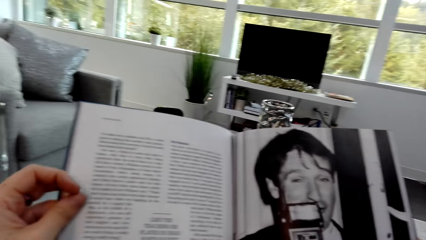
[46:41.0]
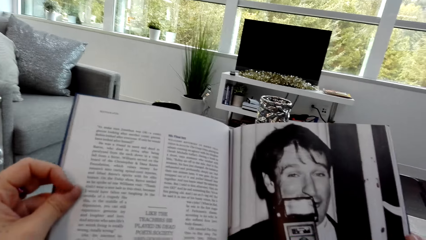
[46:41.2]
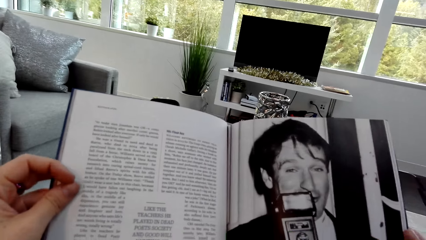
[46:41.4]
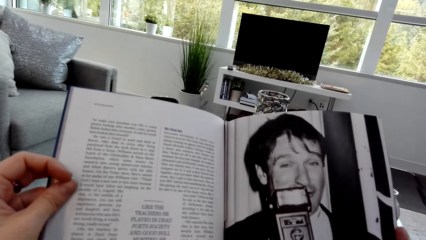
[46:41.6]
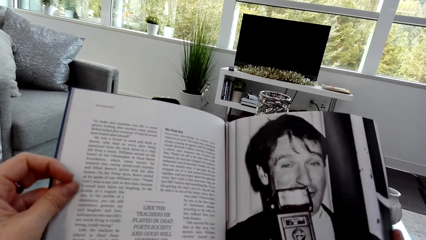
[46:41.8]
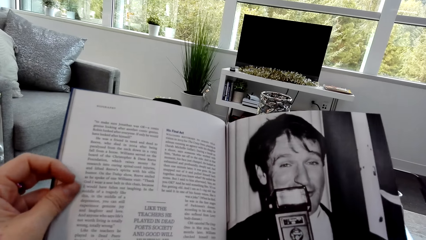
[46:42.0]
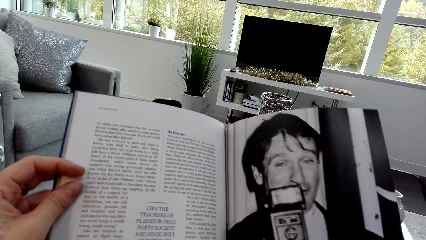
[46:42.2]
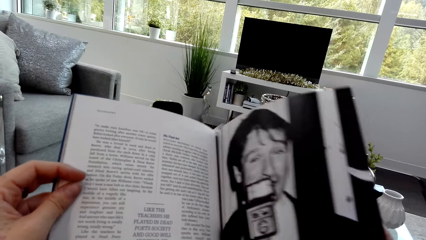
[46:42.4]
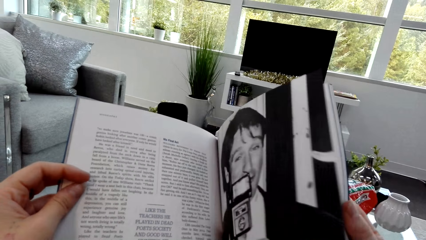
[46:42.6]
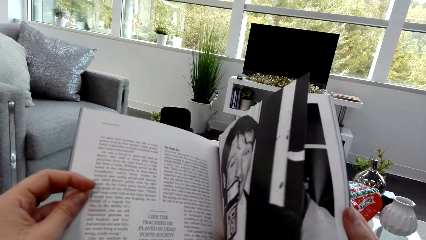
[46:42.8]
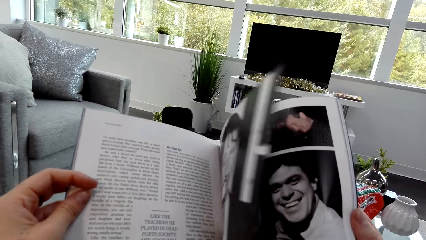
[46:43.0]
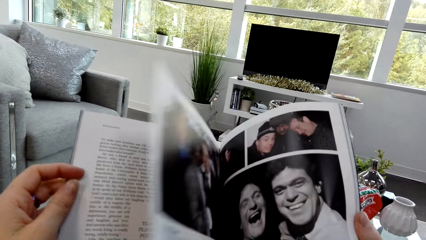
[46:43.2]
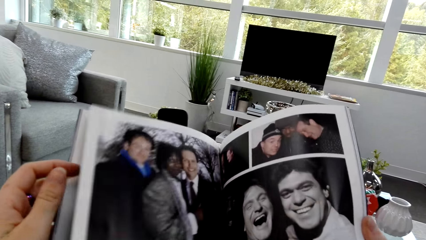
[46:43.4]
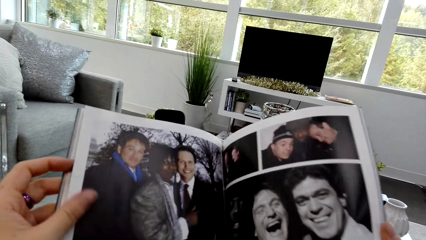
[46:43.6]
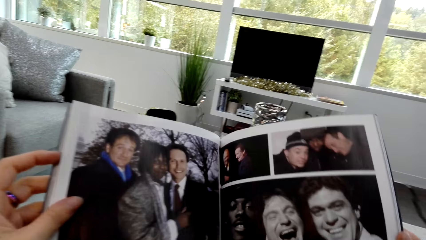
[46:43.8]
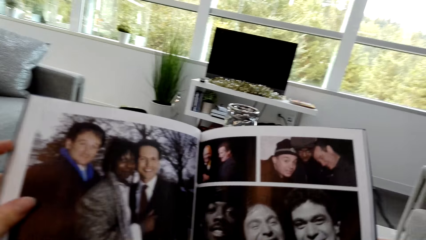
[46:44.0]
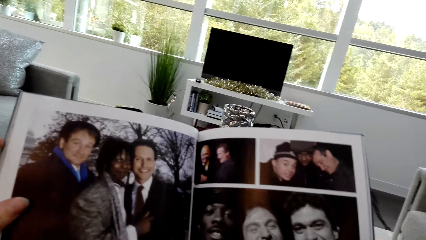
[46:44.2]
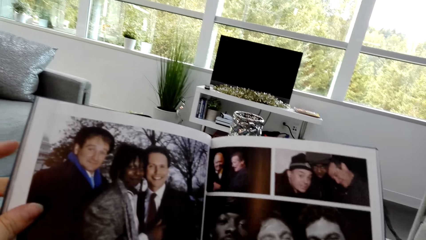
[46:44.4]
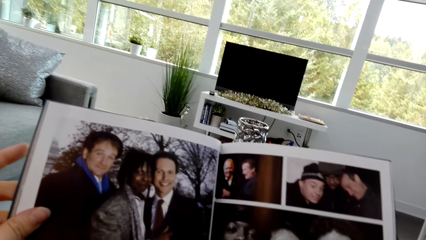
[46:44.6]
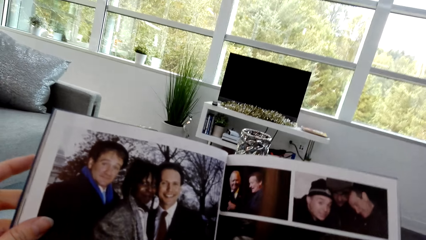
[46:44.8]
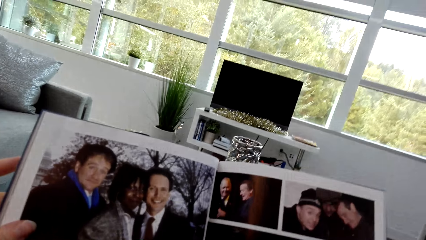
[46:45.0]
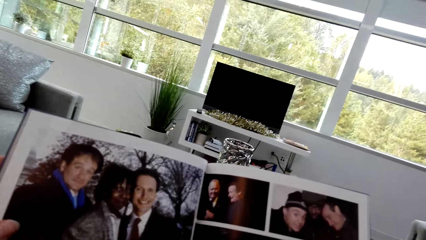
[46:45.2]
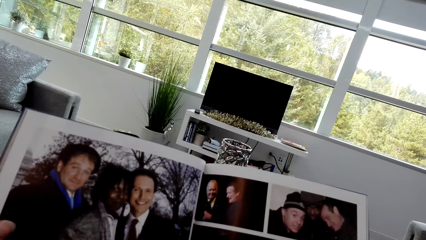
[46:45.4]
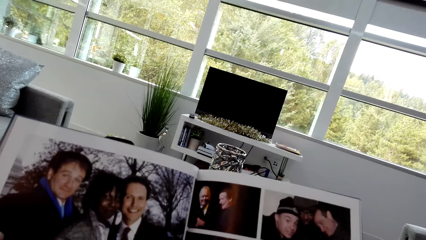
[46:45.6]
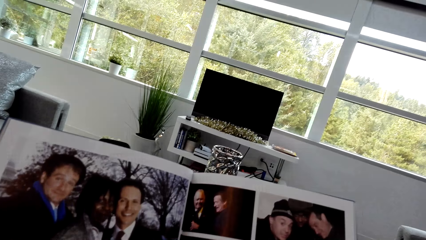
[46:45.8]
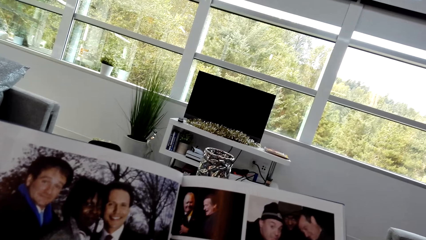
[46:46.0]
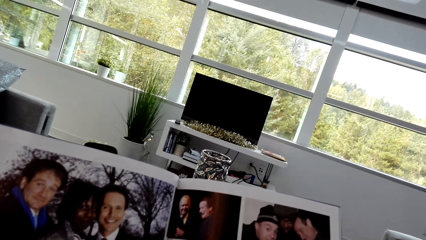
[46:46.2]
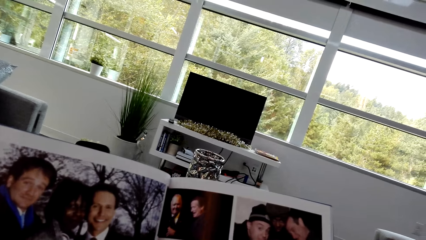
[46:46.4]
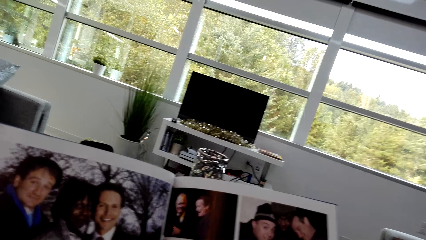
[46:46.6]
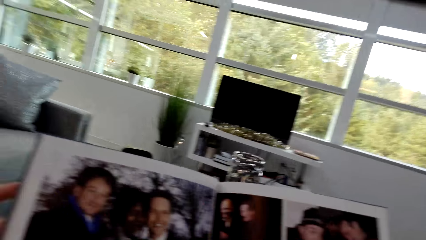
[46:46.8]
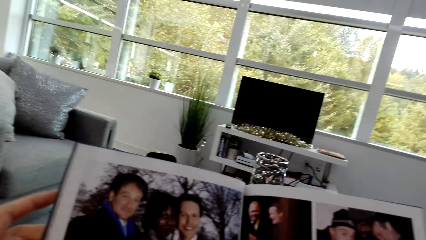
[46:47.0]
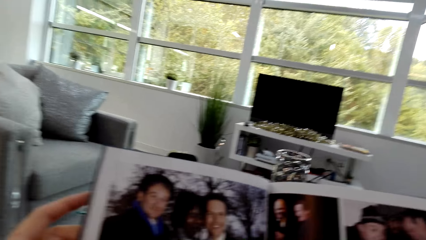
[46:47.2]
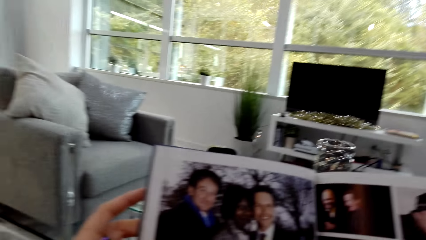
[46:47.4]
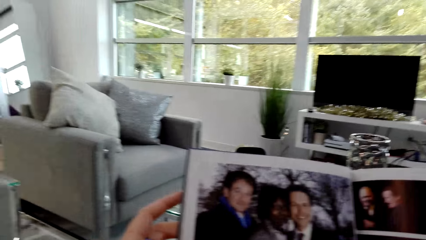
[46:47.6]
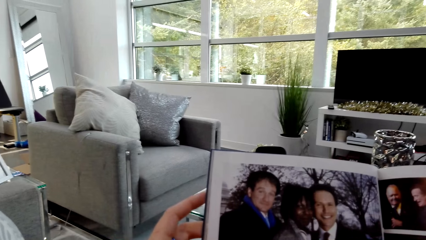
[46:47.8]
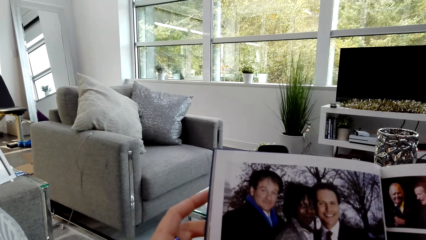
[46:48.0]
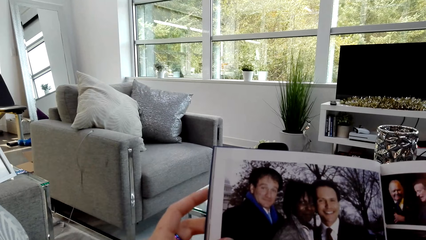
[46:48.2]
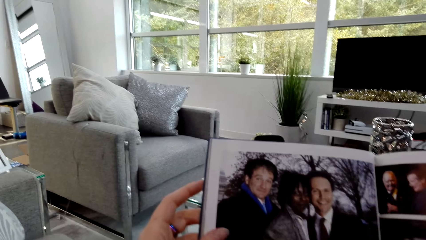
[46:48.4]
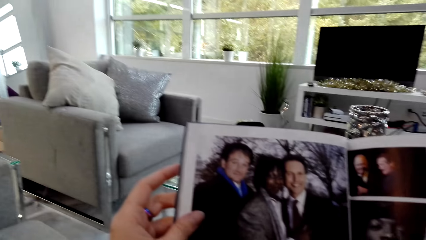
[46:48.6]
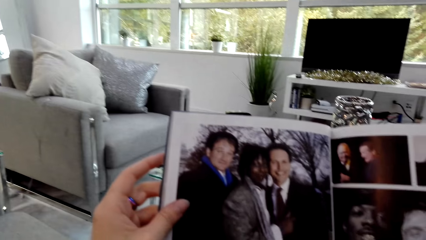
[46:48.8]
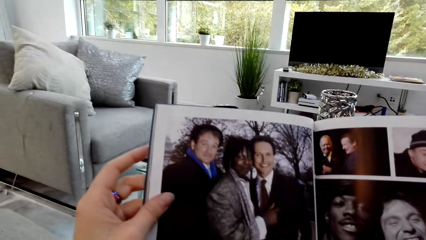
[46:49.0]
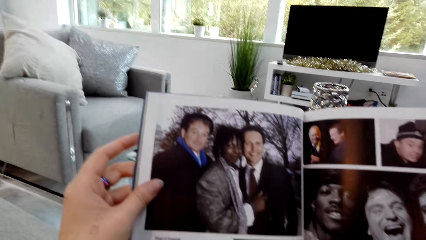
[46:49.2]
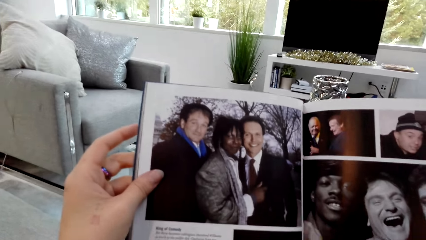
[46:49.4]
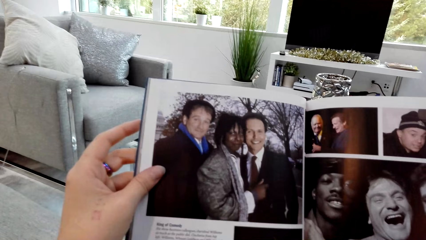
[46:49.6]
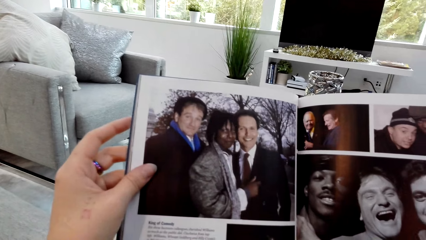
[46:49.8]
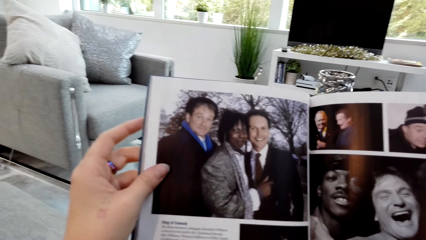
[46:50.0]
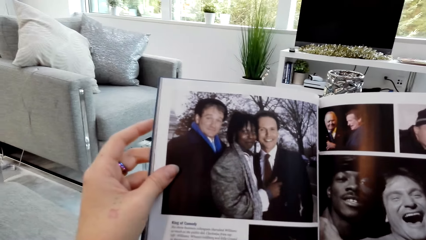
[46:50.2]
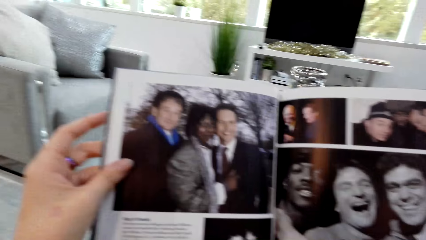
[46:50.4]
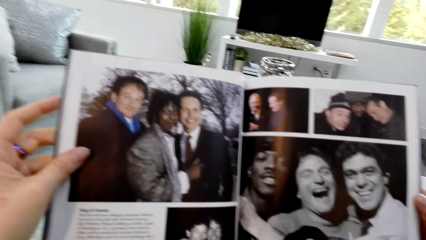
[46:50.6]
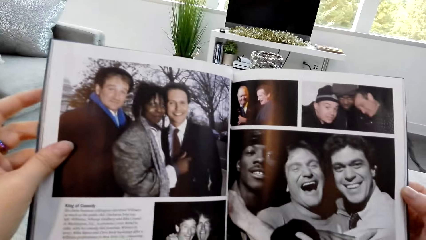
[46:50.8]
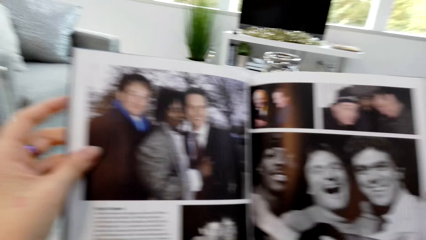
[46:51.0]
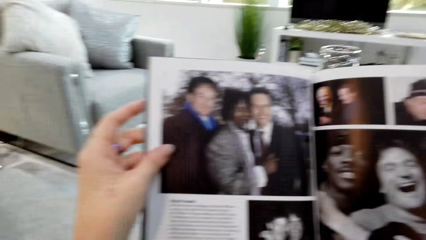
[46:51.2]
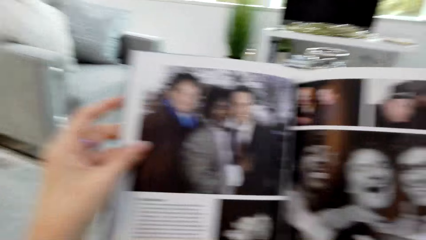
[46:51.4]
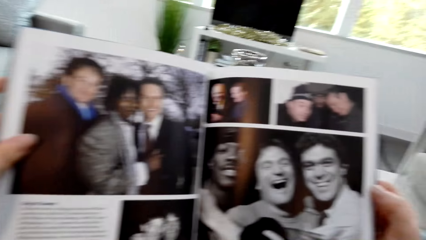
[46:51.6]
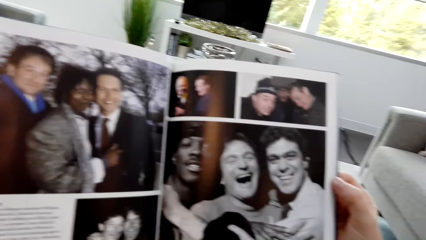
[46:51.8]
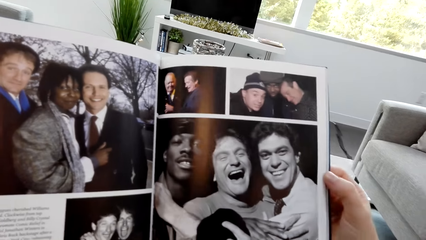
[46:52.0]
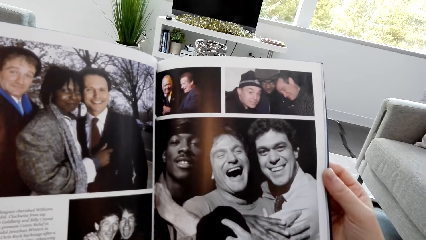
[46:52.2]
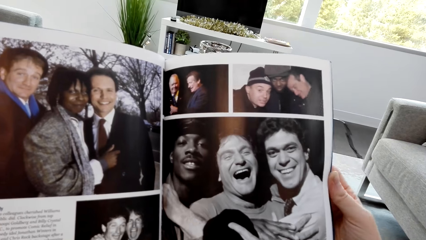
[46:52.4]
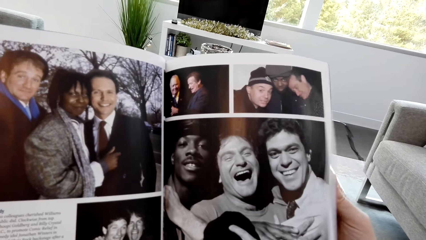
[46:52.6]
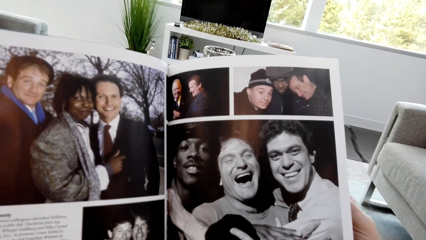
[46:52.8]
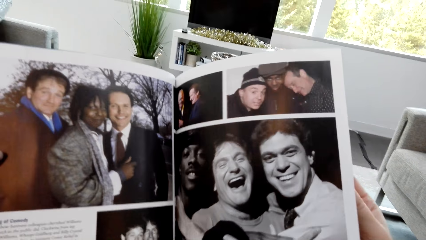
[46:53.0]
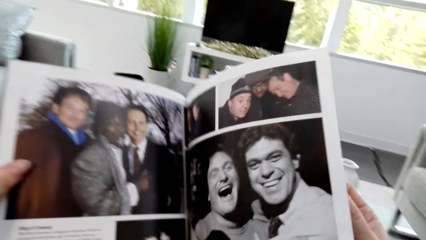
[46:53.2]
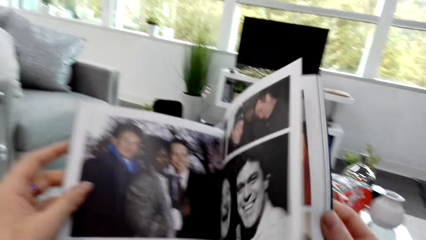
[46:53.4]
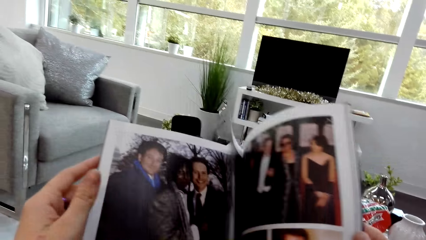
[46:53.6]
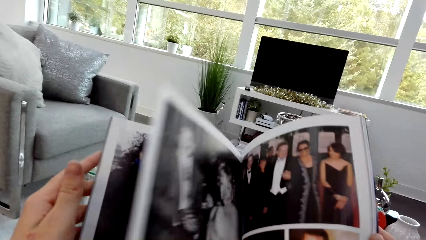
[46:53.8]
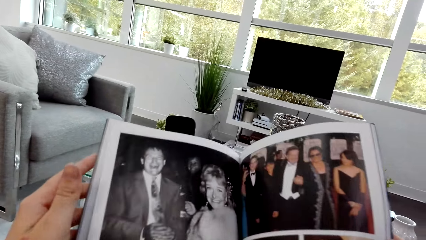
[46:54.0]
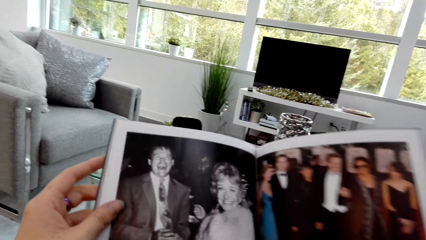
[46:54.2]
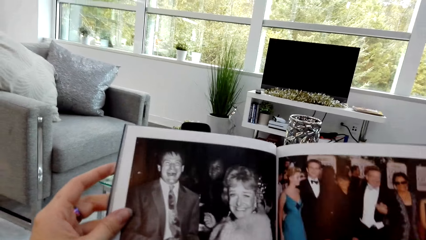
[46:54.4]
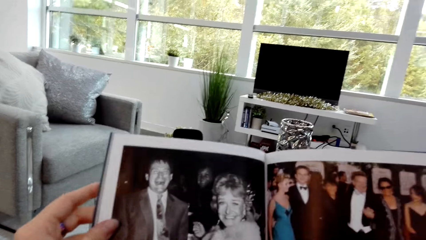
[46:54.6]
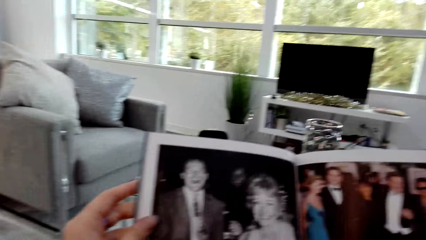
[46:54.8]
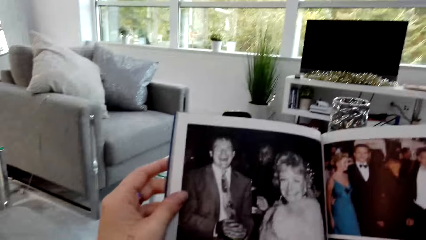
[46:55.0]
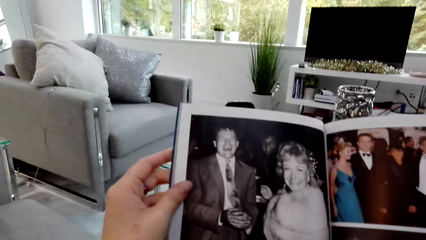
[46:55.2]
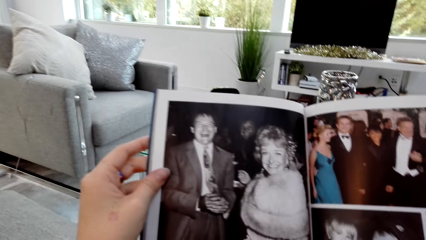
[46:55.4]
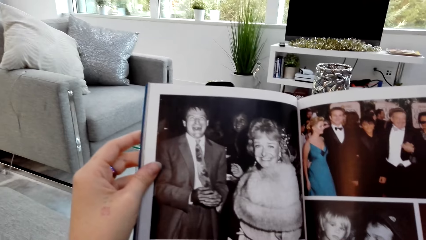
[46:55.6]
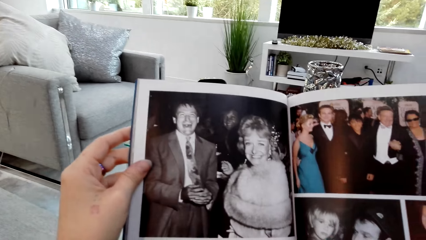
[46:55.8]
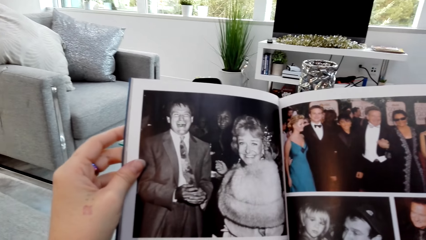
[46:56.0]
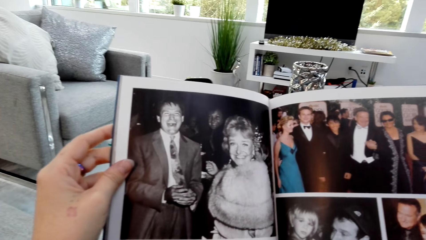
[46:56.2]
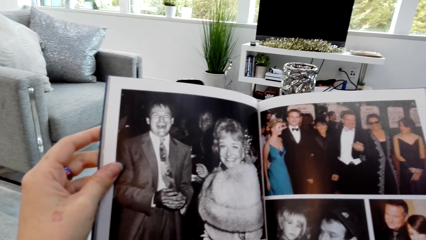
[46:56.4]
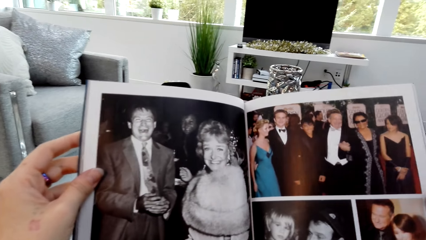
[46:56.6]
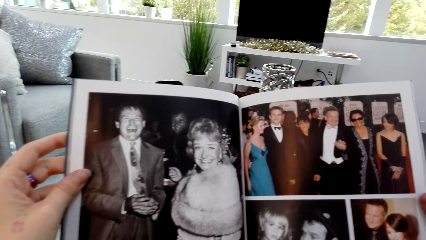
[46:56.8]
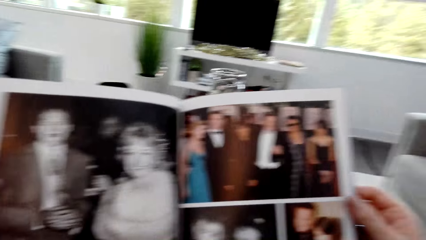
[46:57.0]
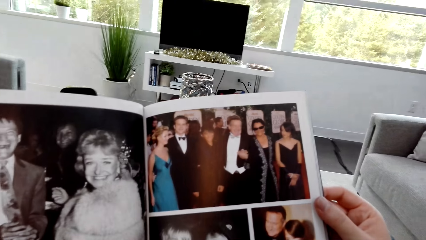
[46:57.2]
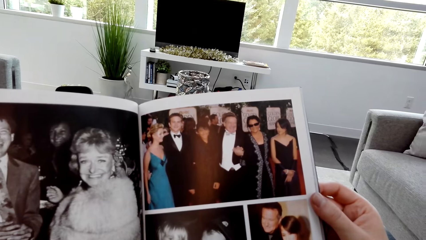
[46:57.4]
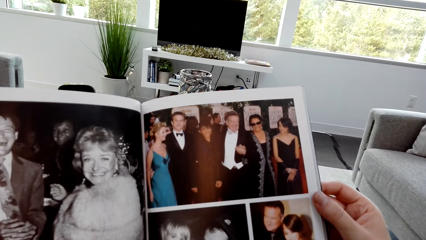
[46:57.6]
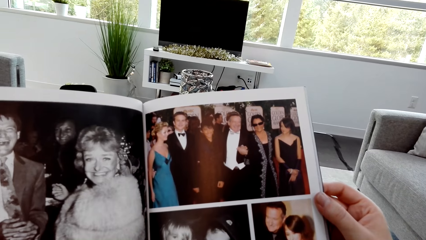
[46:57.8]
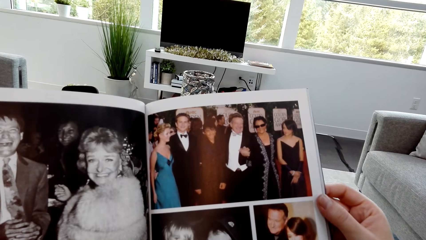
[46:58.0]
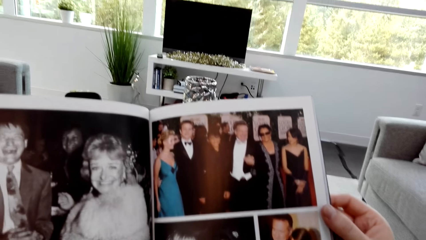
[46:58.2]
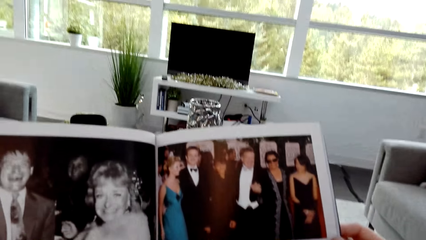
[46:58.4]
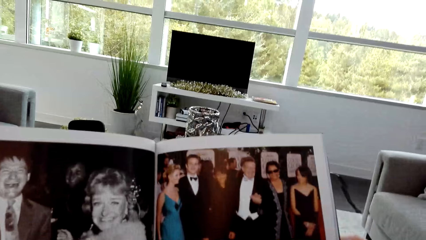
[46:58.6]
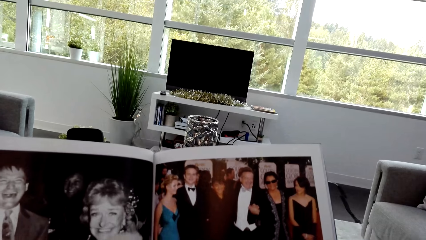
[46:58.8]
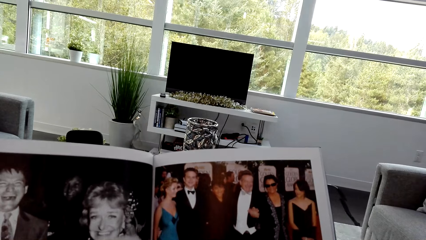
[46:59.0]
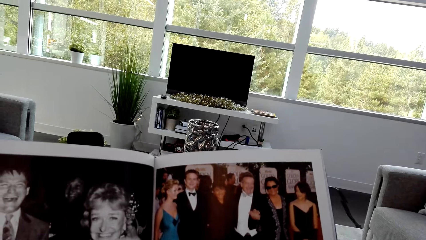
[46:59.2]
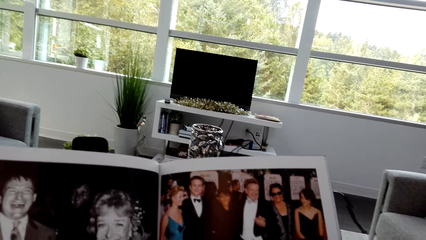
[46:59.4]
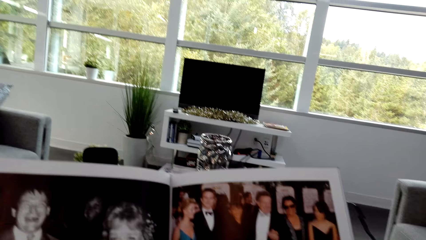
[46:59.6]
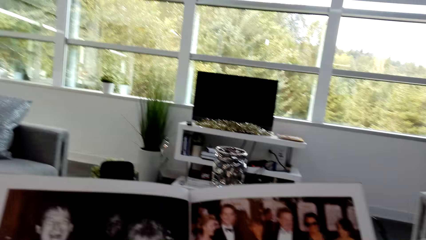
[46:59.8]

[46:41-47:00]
The camera wearer opens the page of the book and reads the book. They open the page of the book and read the book.
